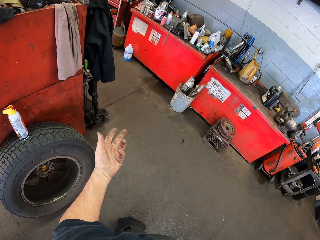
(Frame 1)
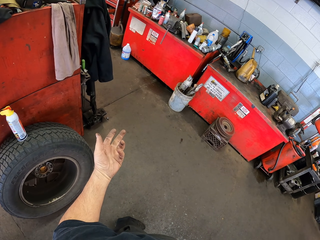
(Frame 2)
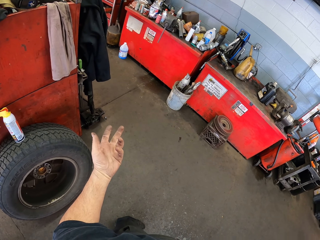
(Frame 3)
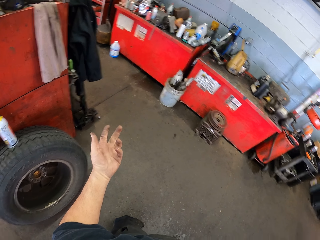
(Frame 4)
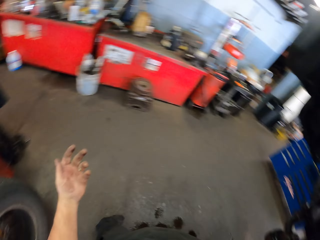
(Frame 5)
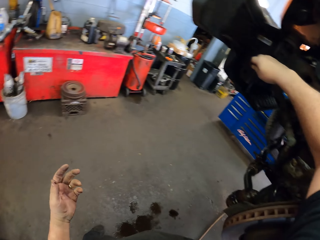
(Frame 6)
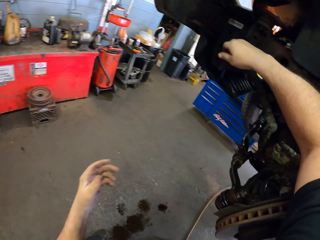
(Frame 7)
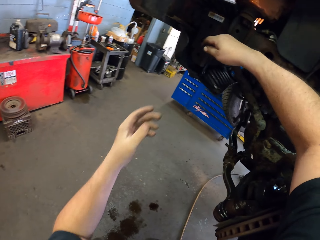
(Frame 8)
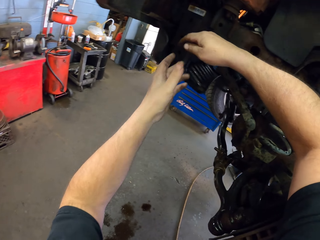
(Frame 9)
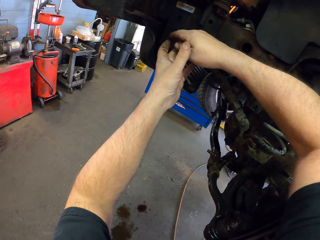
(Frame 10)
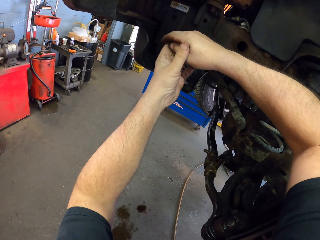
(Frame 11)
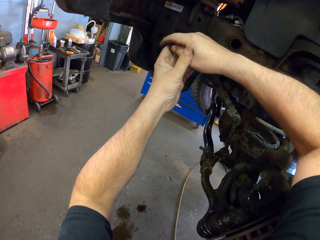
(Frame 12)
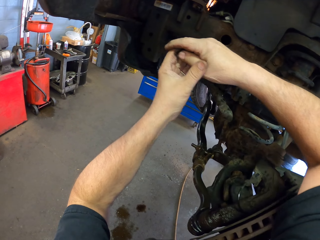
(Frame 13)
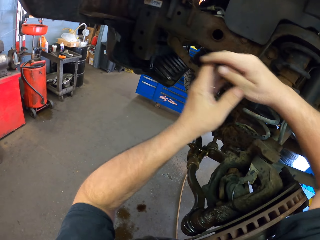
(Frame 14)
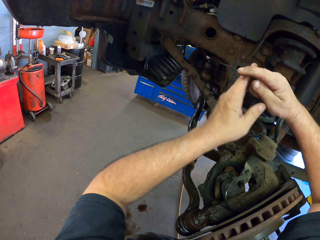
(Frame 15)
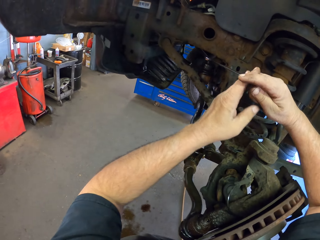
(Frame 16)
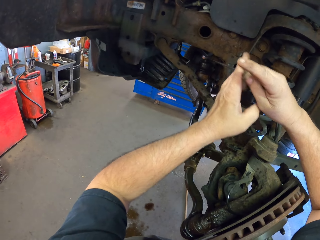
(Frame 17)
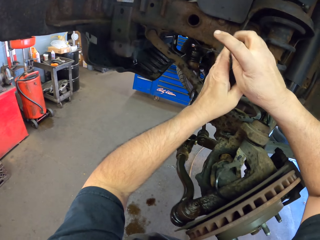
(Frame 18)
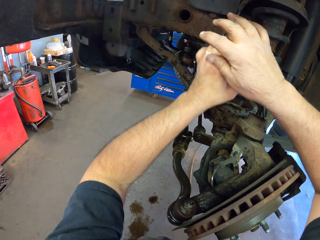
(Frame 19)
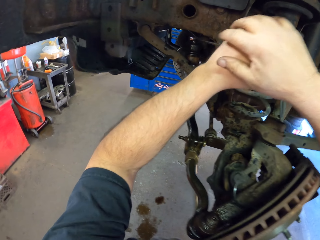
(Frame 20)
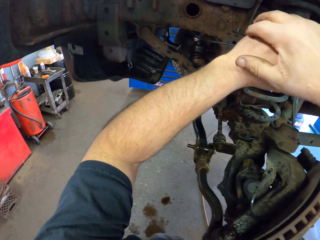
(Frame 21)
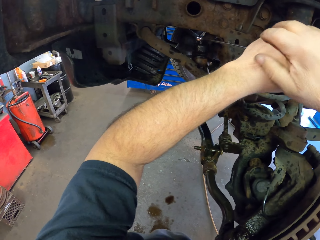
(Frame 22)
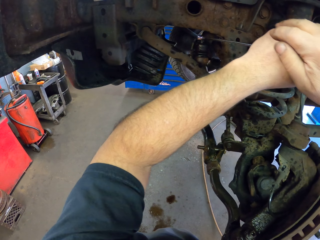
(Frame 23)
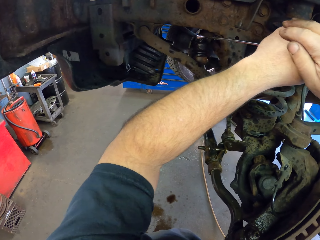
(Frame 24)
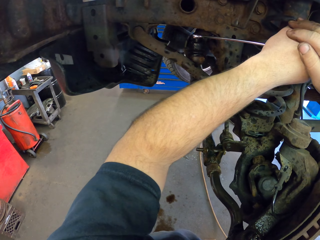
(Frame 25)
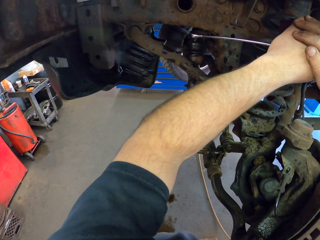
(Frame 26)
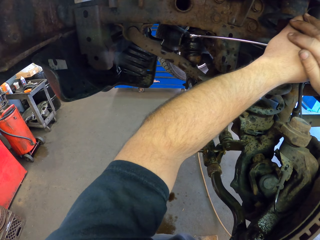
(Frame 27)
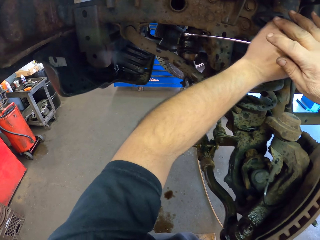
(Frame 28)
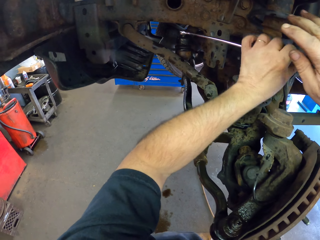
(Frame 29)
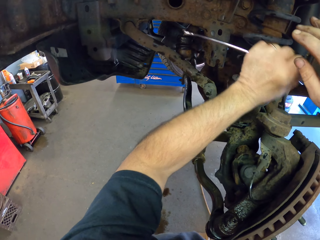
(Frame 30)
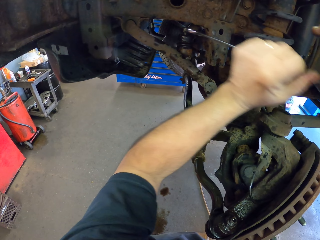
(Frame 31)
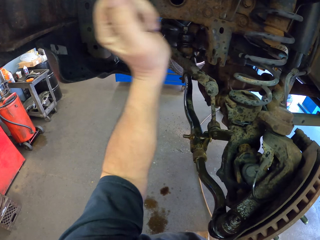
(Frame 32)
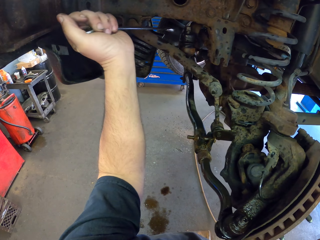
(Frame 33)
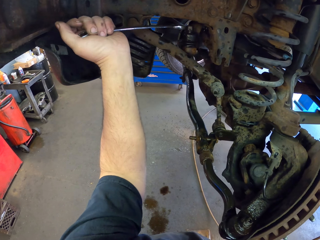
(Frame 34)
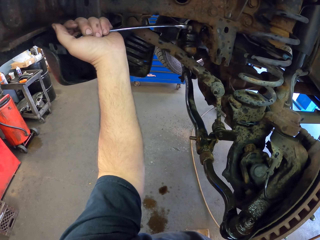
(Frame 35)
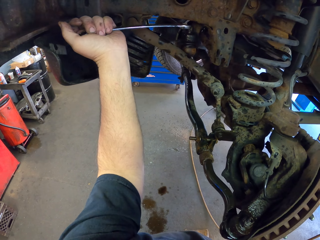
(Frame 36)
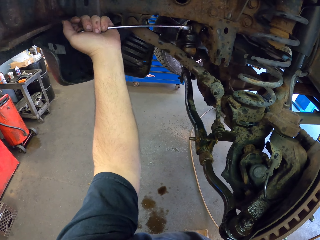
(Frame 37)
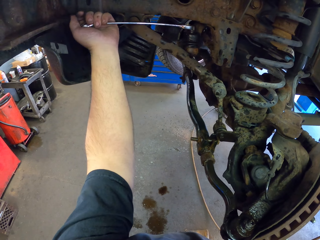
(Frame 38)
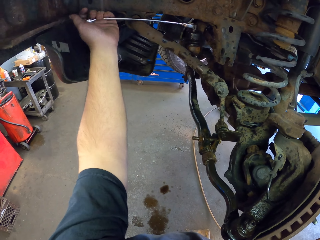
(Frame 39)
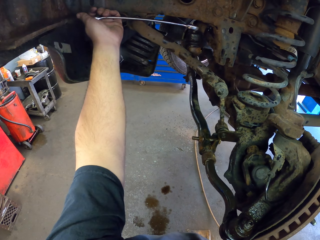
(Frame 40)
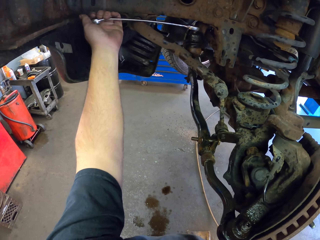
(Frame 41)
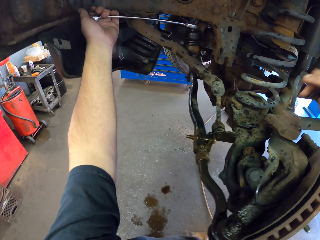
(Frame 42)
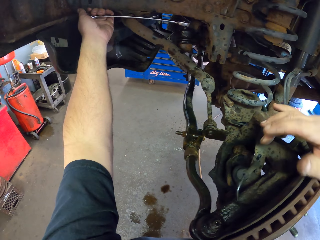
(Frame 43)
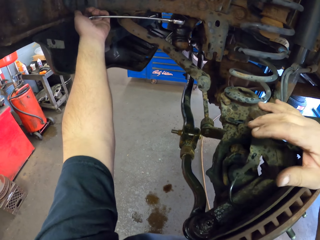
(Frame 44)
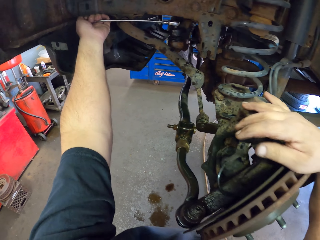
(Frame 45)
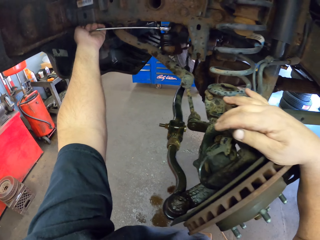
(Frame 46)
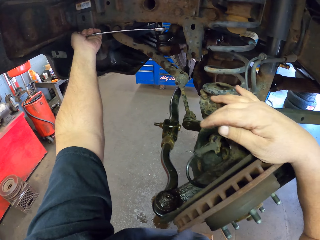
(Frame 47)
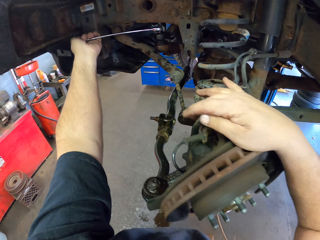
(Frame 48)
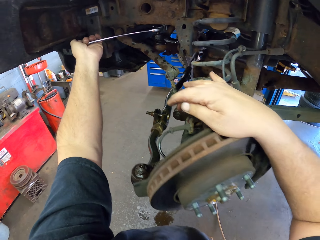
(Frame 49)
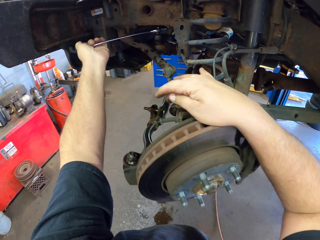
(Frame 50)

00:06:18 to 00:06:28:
The camera wearer turns around. They hold the spanner with both hands. They unfasten something with the spanner. They adjust a nut.

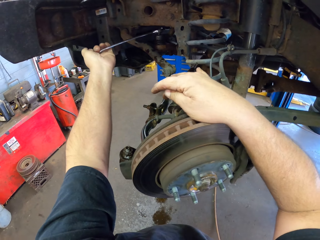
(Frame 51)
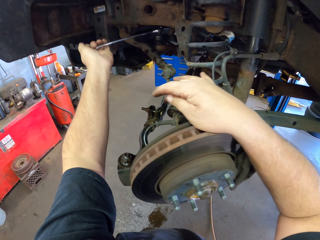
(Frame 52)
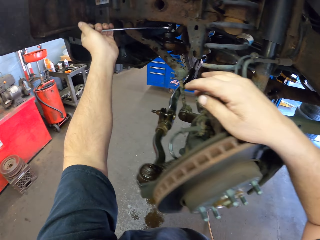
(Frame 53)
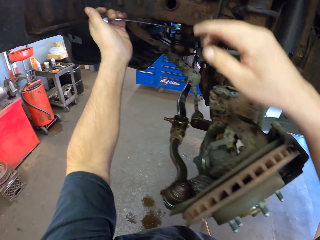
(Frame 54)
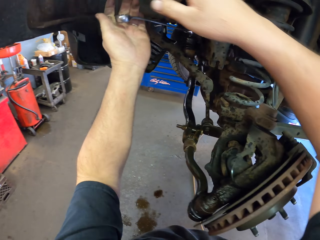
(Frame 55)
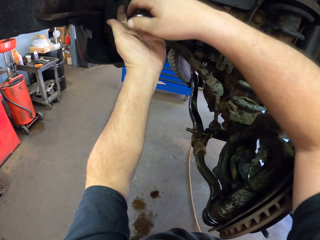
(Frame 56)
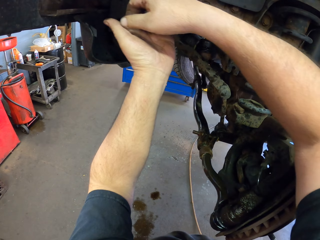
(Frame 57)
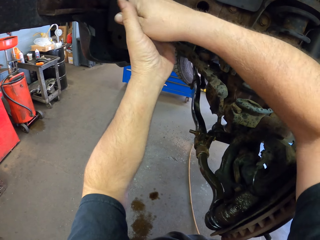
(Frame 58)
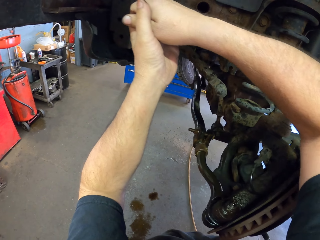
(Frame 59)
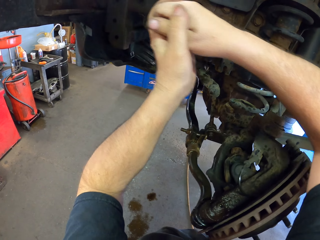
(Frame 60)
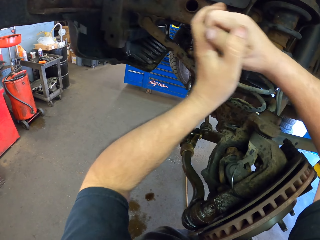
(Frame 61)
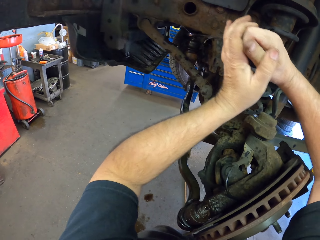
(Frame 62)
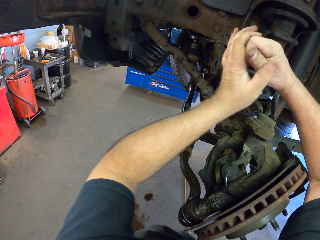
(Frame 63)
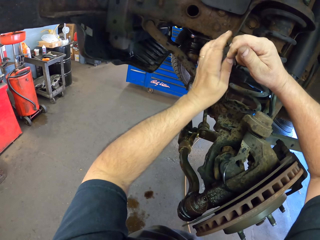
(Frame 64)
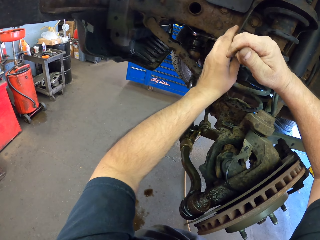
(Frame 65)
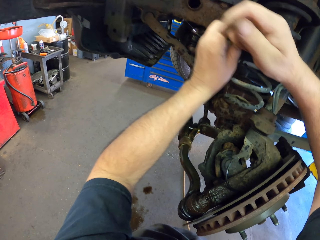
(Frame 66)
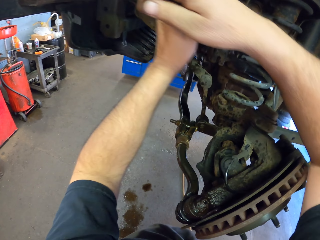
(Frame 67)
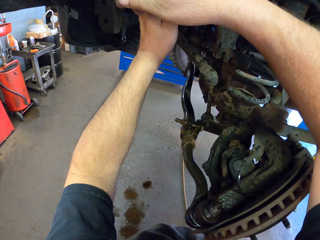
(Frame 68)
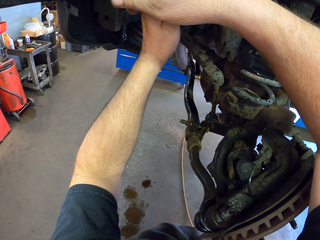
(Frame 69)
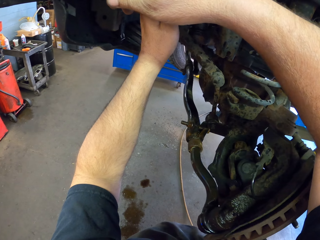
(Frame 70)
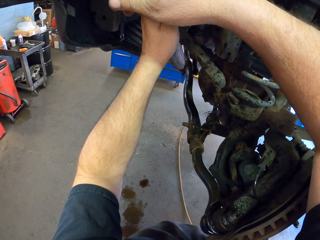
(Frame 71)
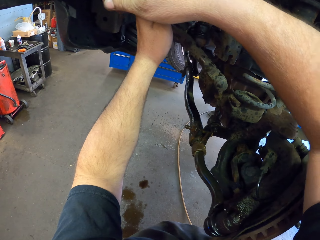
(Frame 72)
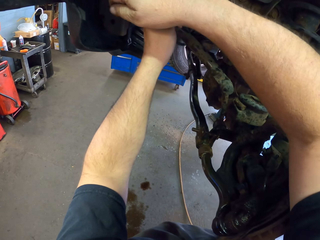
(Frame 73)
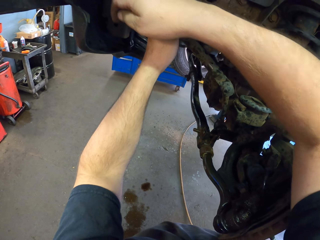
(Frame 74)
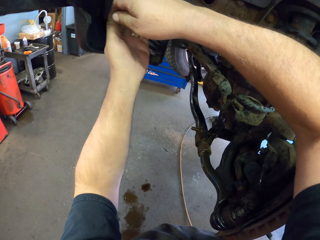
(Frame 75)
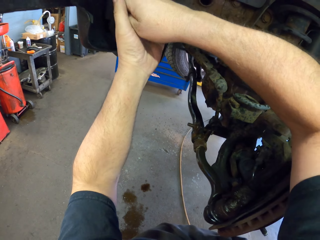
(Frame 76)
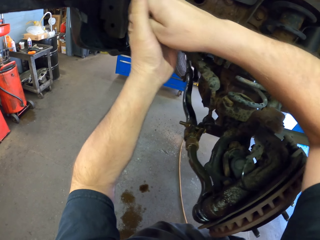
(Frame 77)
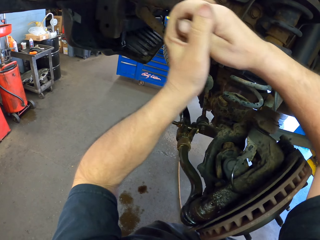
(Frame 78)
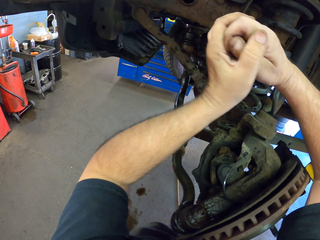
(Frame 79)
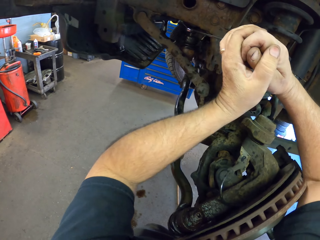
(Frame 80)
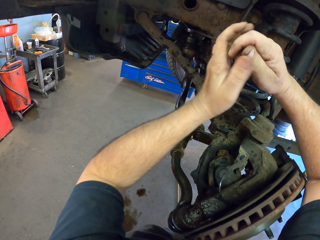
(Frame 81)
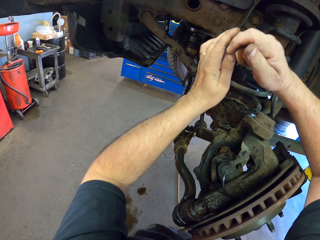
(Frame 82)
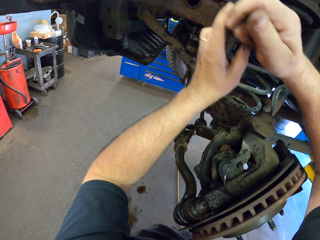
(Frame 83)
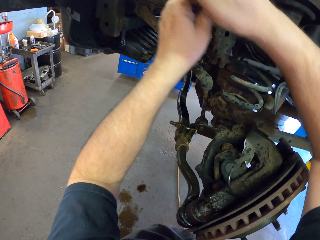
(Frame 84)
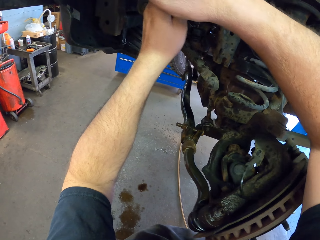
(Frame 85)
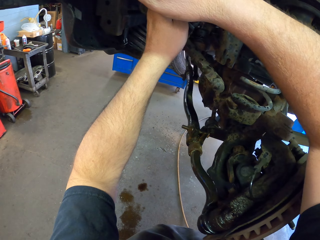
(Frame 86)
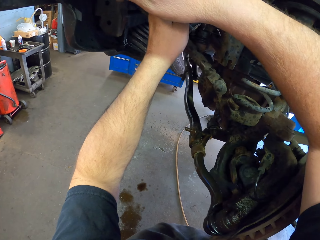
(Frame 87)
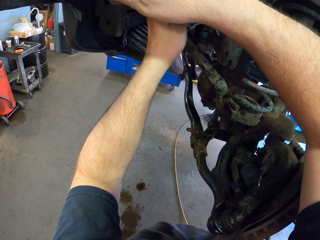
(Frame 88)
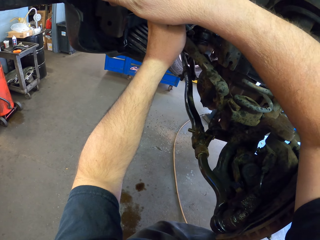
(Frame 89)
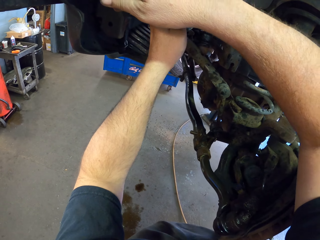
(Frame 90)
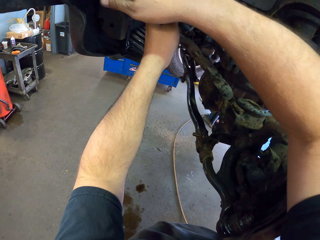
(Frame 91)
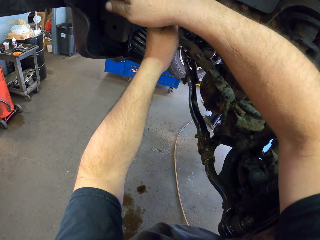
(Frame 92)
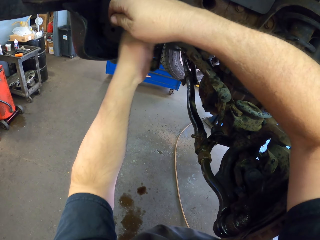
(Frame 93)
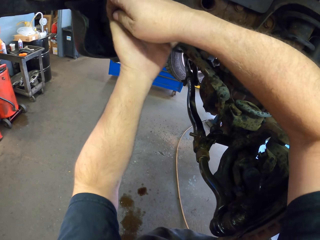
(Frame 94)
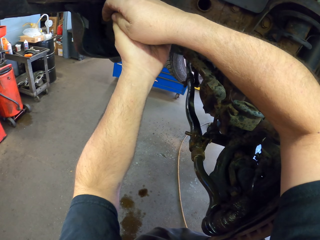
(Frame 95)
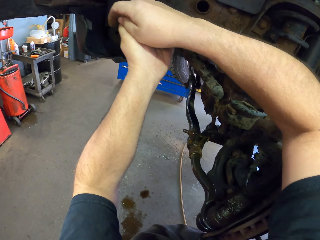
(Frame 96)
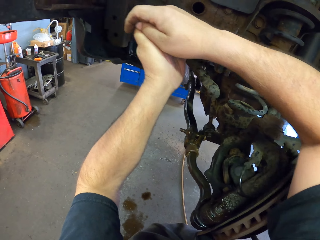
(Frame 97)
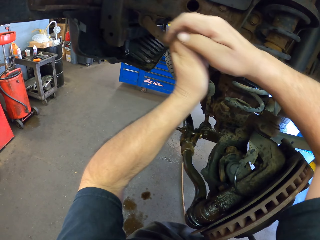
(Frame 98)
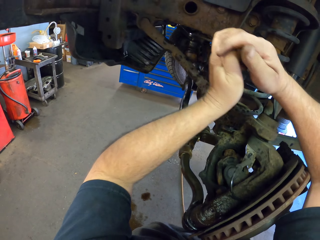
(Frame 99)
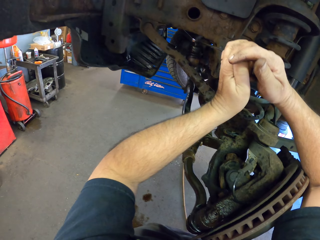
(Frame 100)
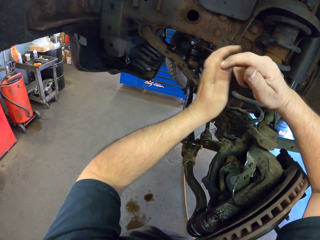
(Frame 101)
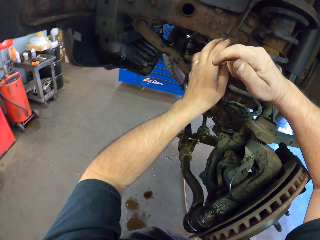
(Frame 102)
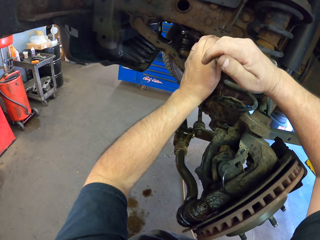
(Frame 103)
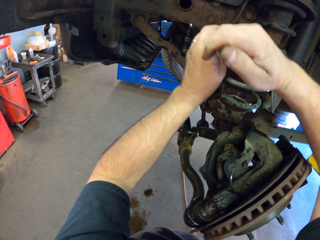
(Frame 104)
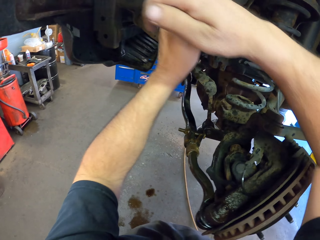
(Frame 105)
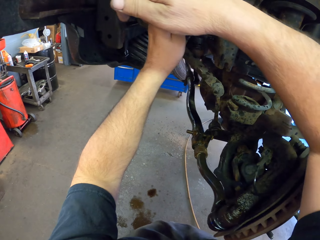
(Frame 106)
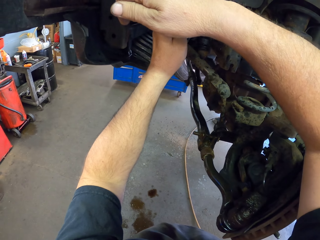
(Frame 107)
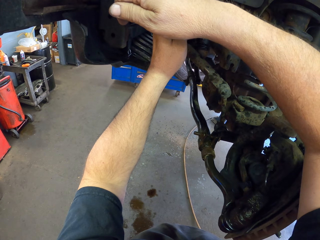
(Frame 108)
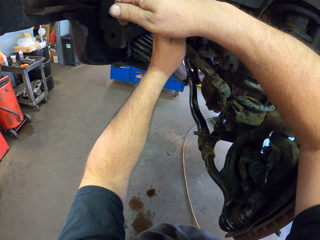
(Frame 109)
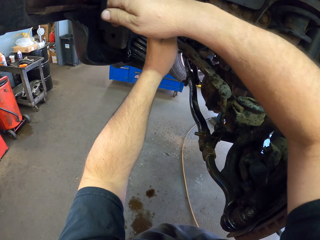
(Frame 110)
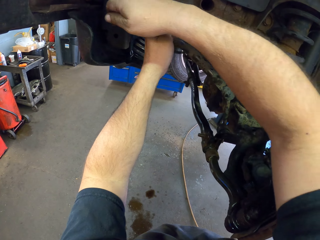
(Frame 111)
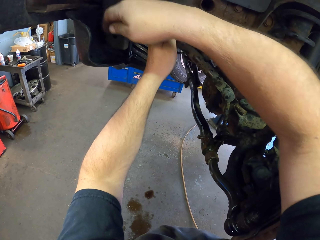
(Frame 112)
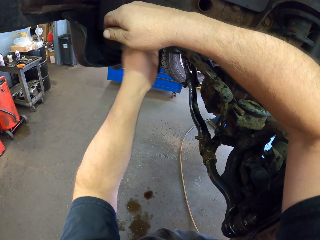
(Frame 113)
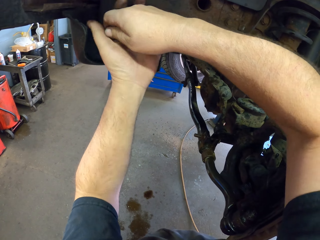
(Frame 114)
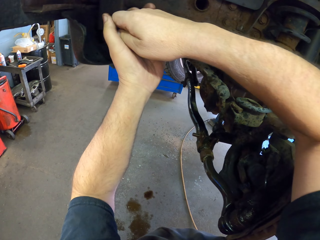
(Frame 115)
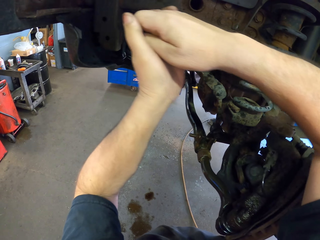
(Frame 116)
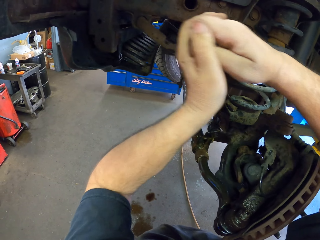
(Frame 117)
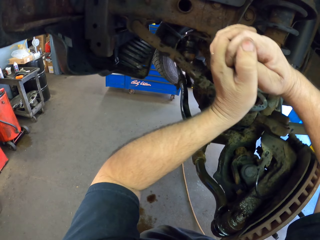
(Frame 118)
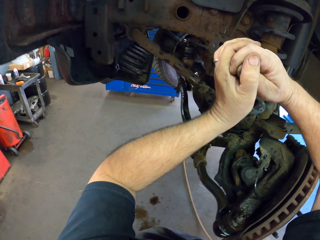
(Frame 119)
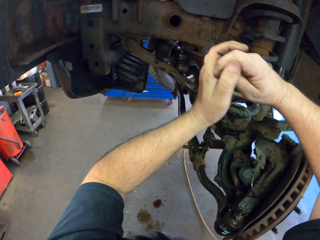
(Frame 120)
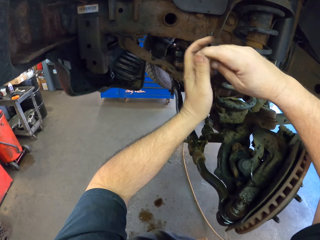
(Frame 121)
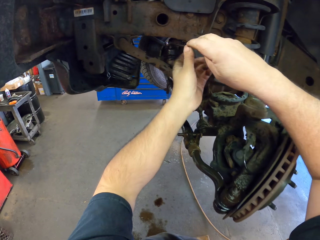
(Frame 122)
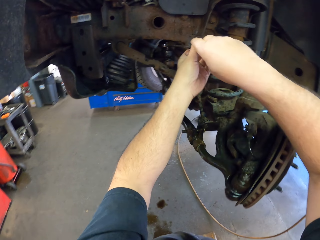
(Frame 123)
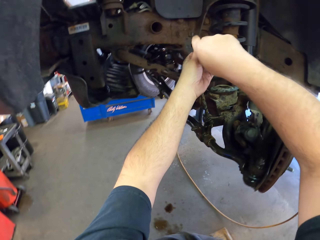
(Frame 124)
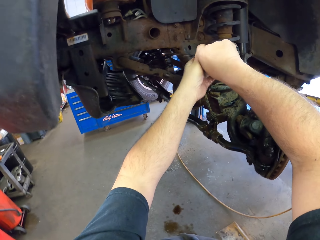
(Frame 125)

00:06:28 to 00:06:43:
The camera wearer unfastens something with a spanner. They unfasten something with the spanner again.
